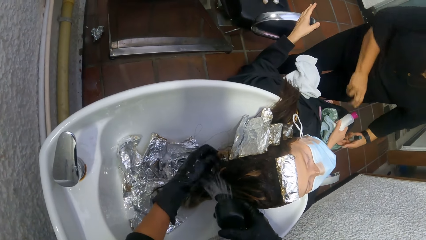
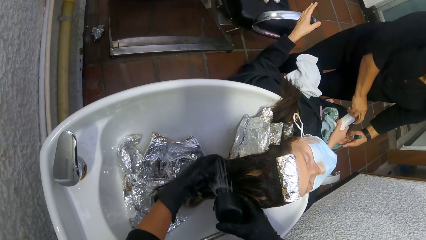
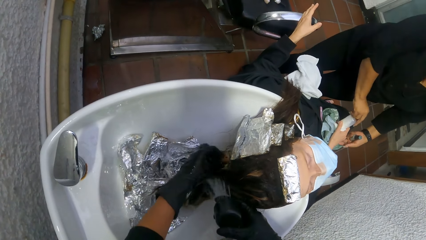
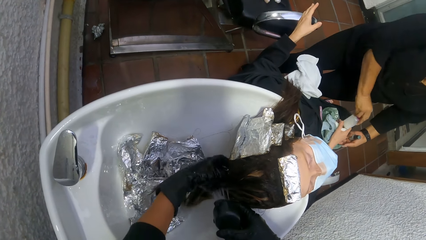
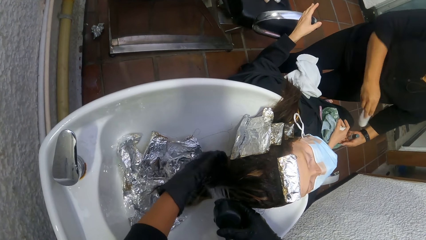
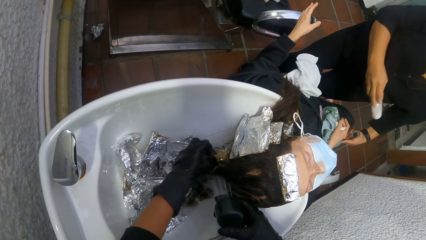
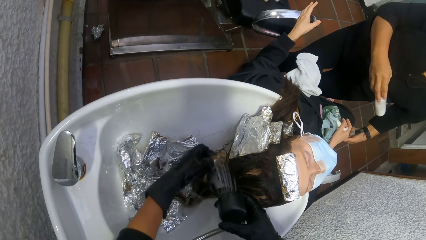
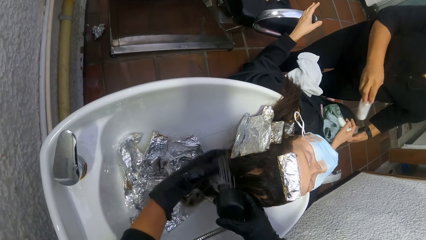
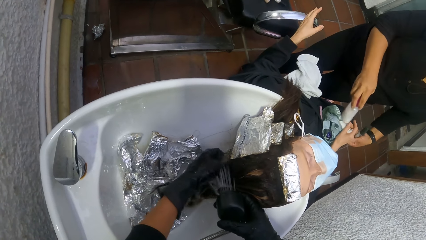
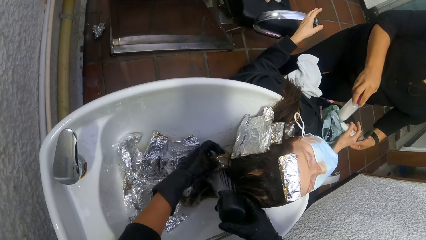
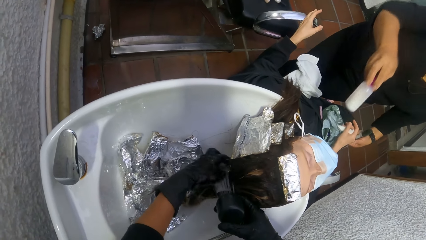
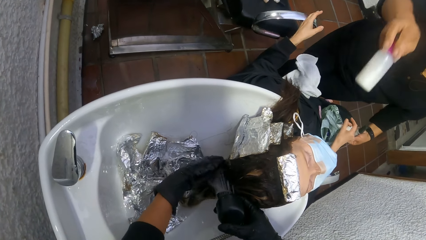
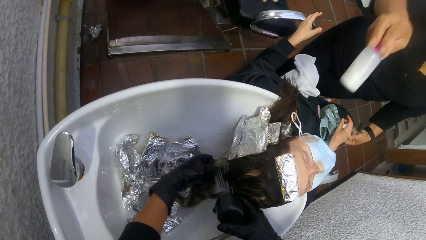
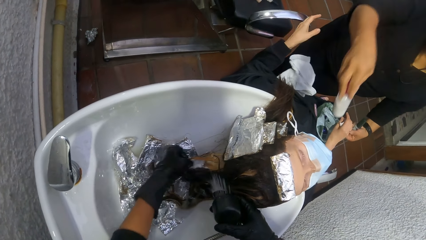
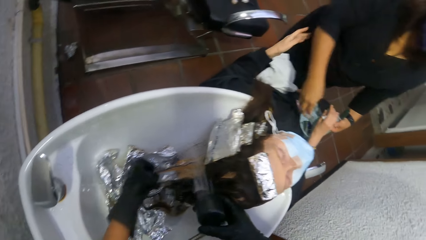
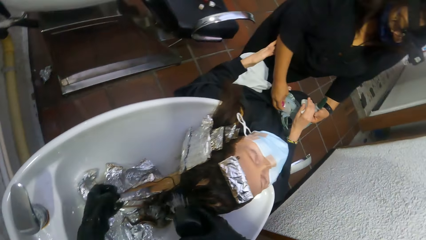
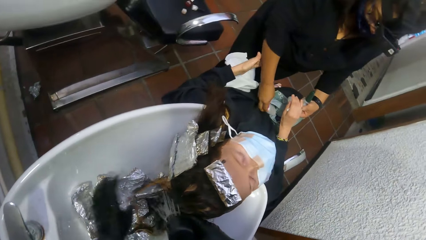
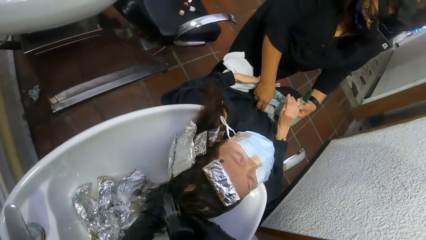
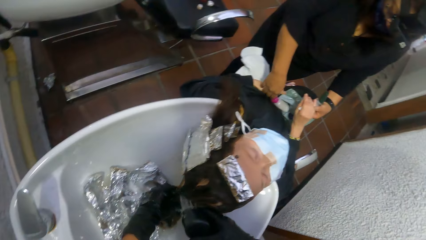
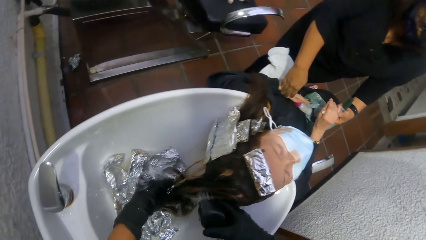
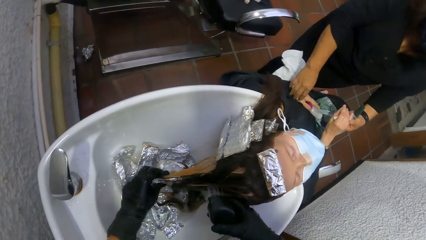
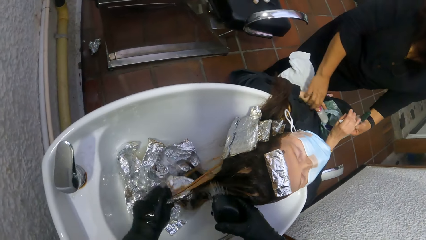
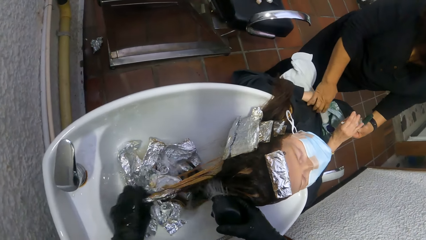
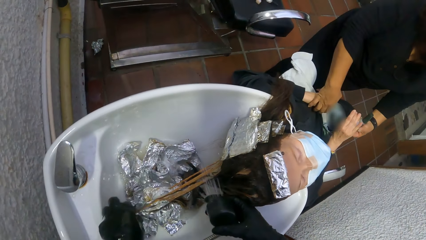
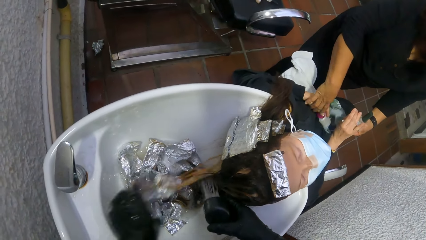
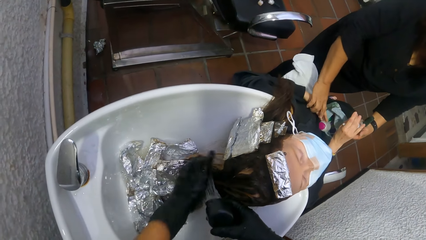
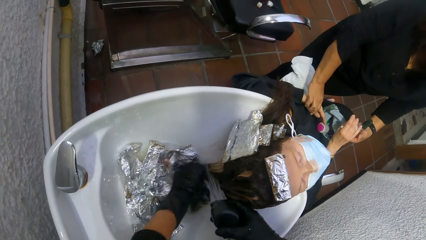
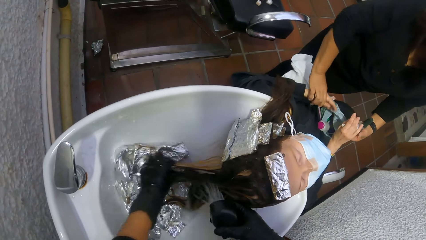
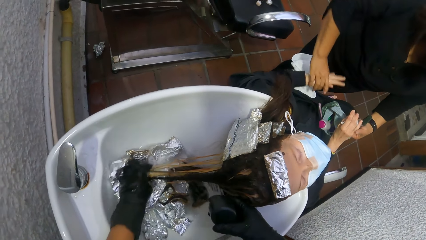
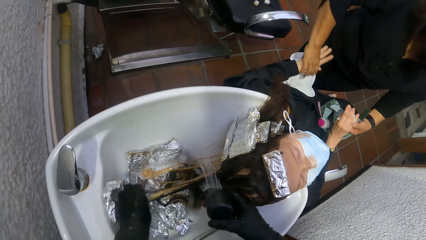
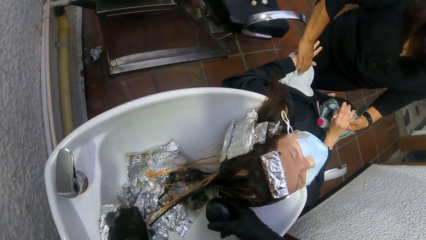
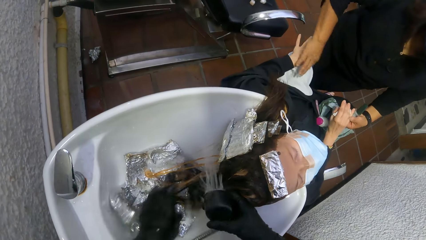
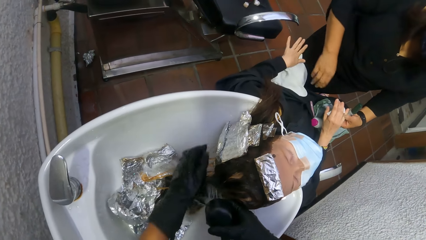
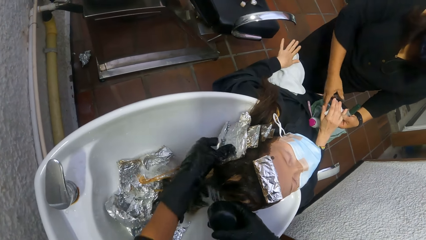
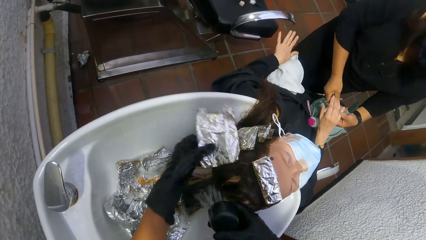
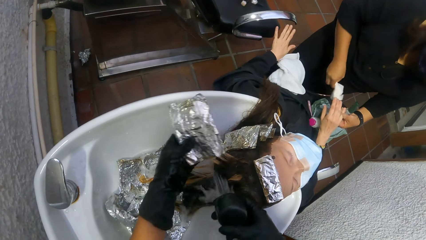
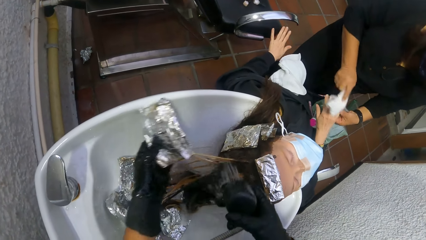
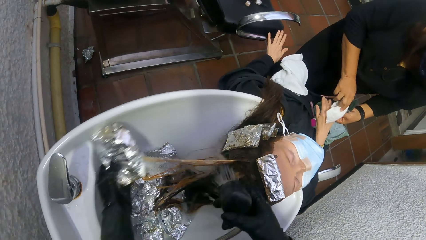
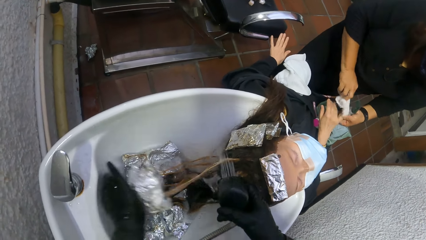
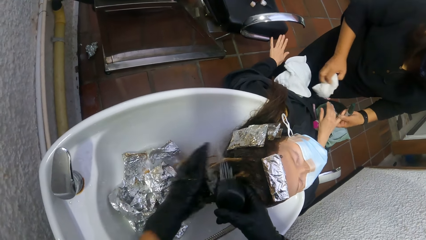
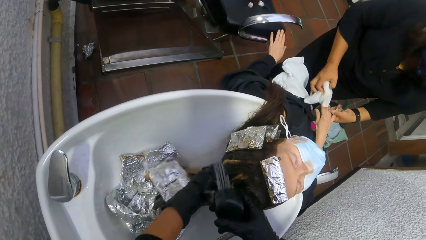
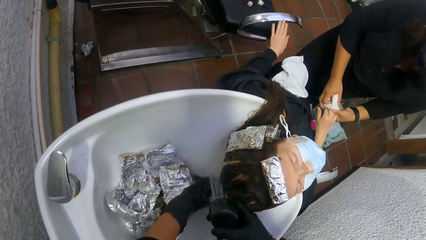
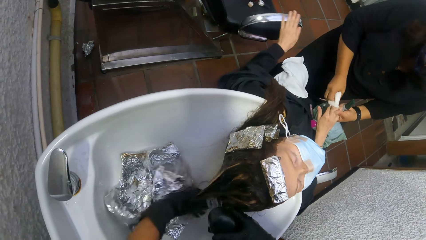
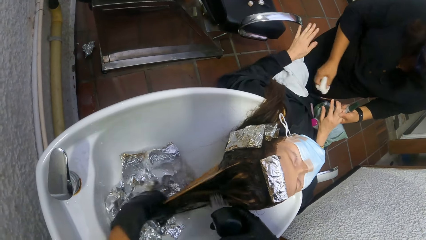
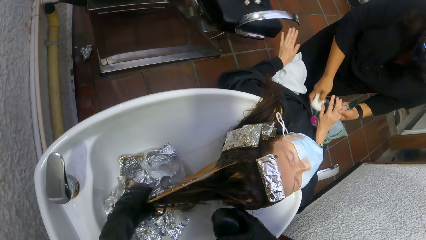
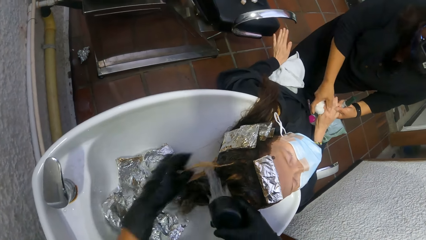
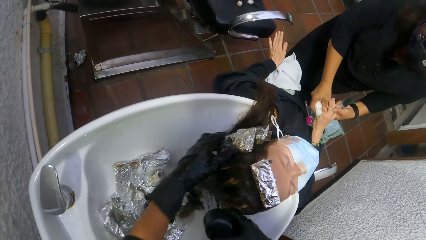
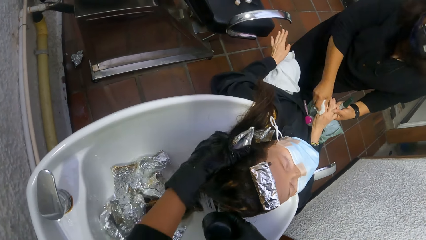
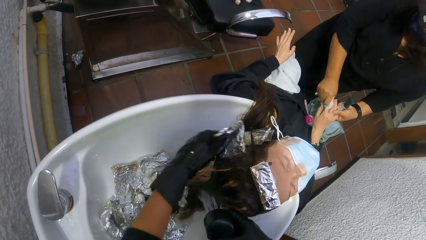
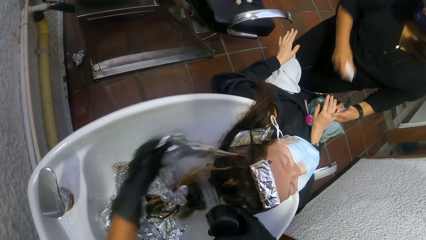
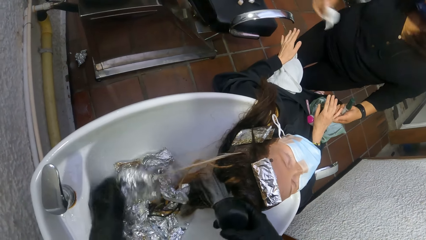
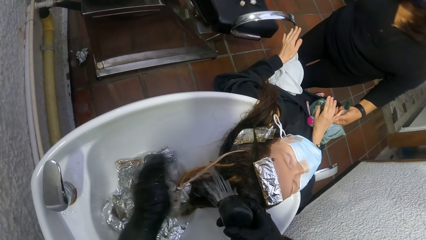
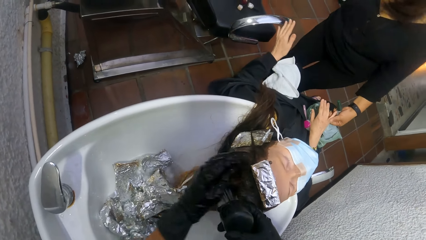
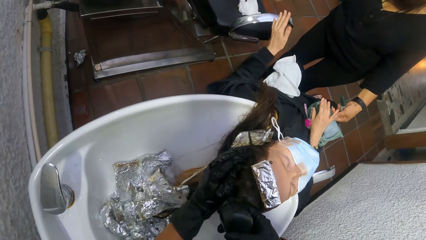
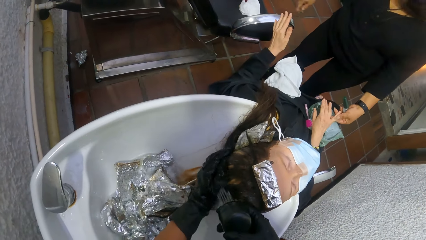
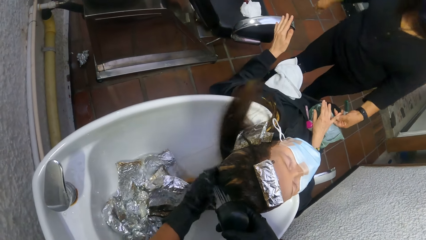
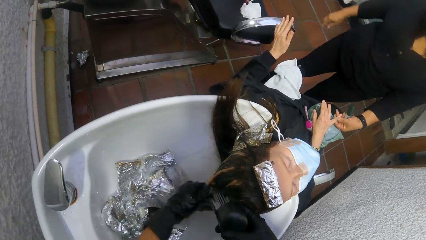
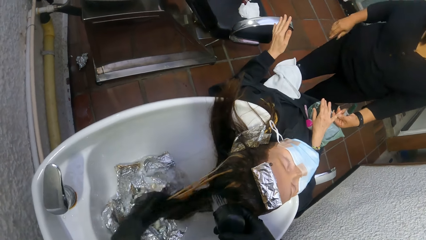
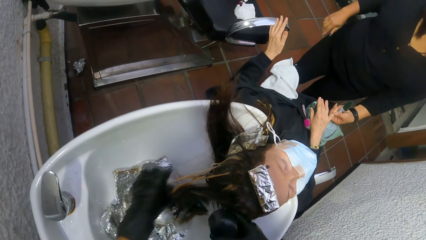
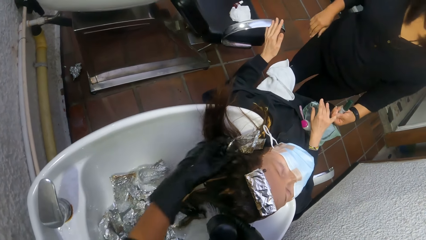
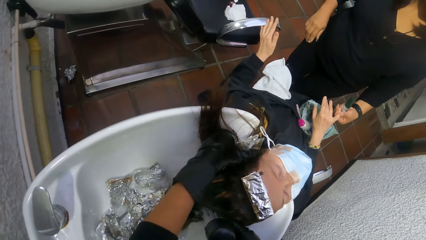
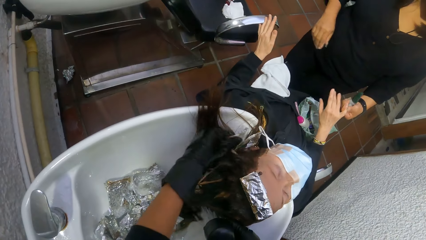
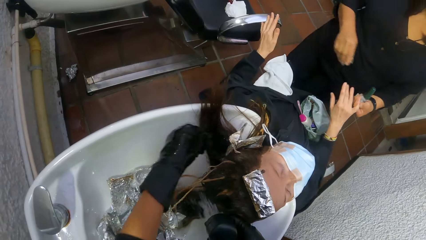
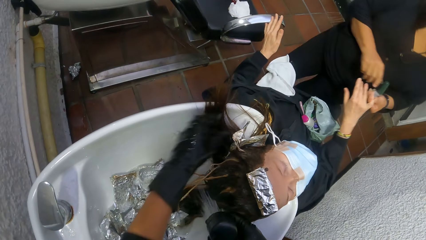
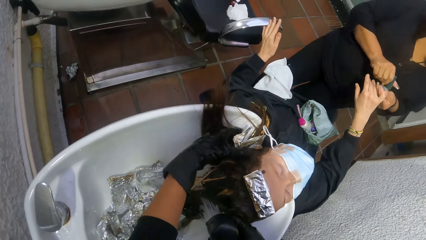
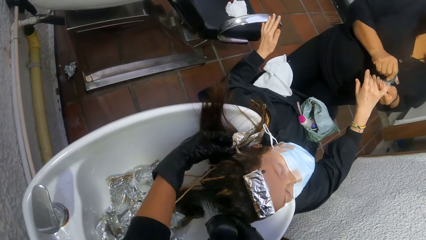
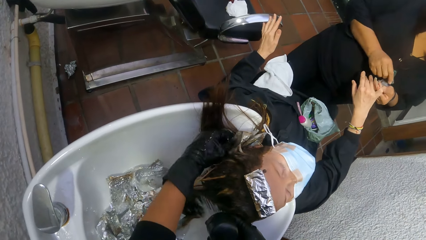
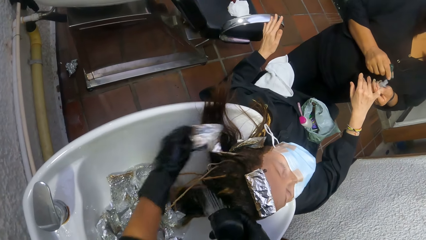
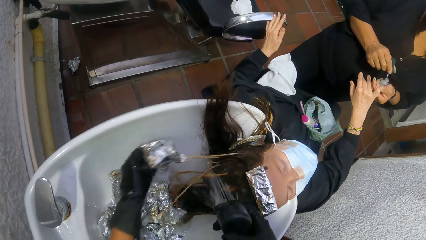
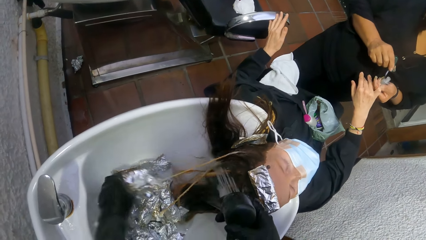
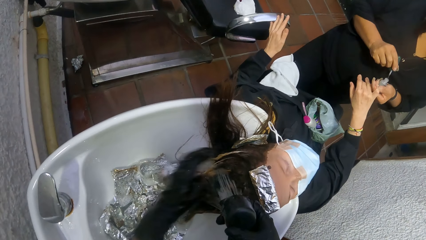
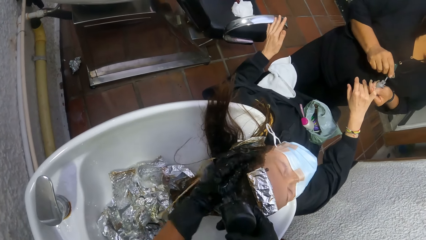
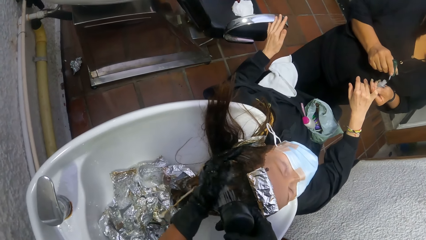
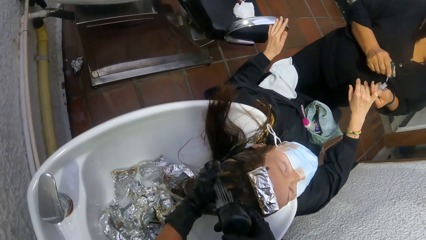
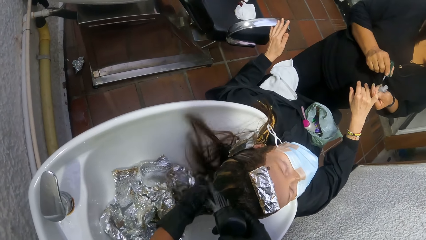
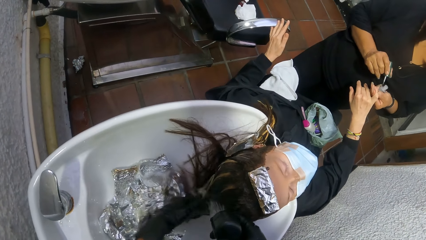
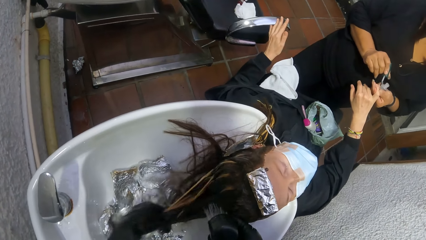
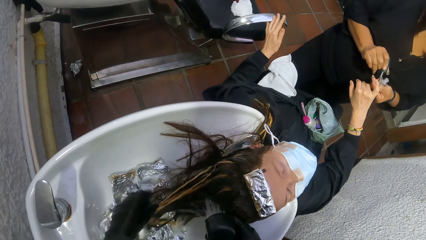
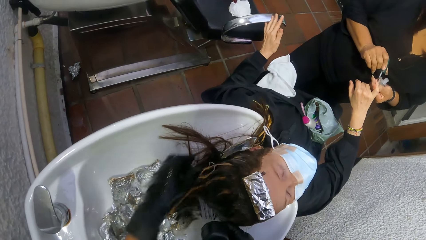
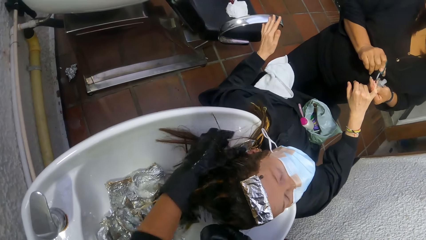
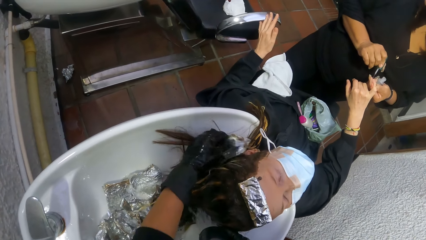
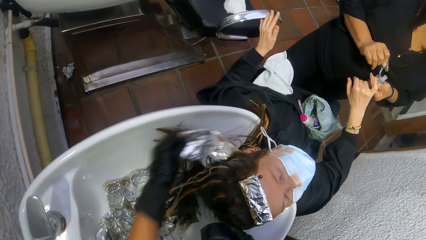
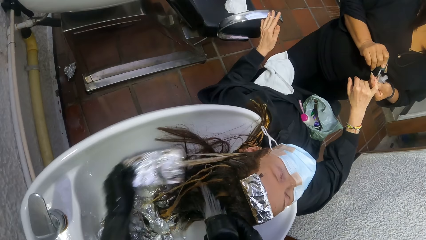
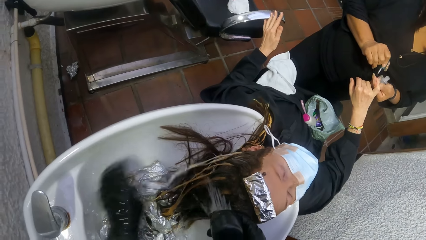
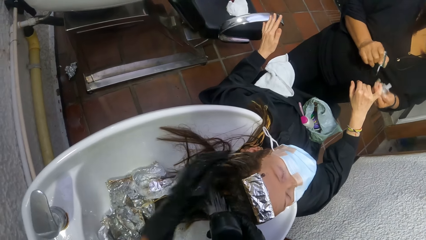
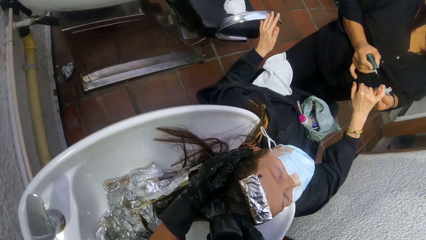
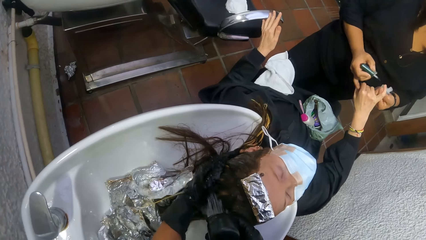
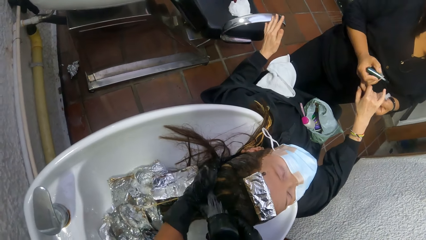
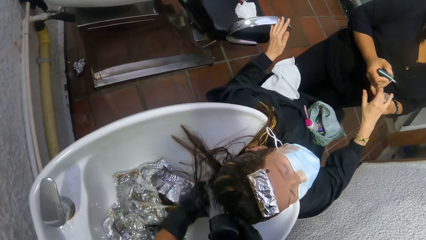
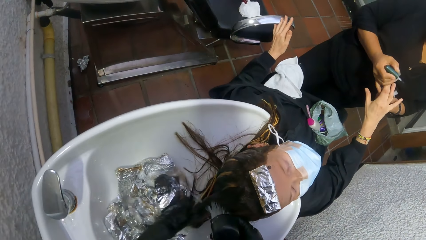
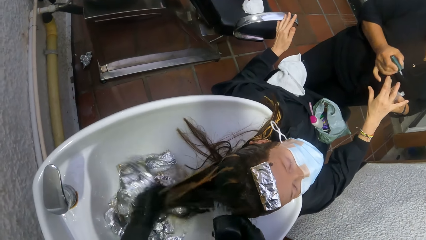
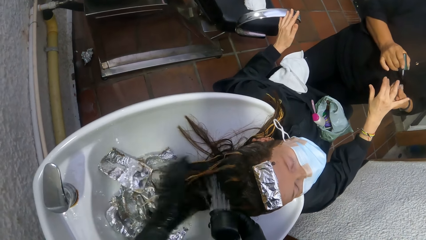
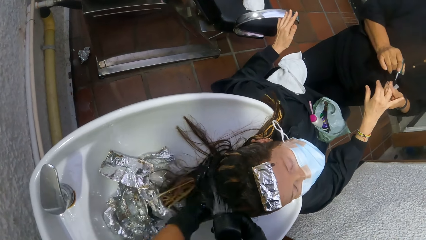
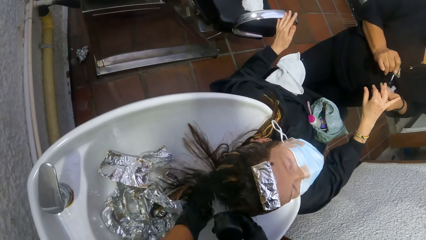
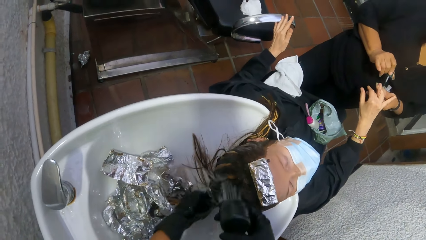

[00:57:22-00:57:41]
A woman holds another woman's right hand with her left hand. The camera wearer collects a container from the other woman with her right hand. The woman takes a bottle. The woman interacts with the camera wearer. The woman drops the container on the other woman's lap. The other woman holds the container with her left hand. The woman moves the other woman's left hand with her right hand and holds the other woman's hands. The camera wearer takes off a foil on the other woman's hair with her left hand. The woman collects a sheet of wipes from the other woman with her right hand and cleans the other woman's right hand with the wipes. The camera wearer takes off a foil on the other woman's hair with her left hand. The woman drops the wipes in her right hand on the chair. The camera wearer takes off a foil on the other woman's hair with her left hand. The woman takes out the nail polish brush from the bottle with her right hand. She opens the nail polish. She paints the finger nails of the other woman's right hand with the nail polish brush. The camera wearer takes off a foil on the other woman's hair with her left hand. She washes the other woman's hair with water from the hand spray tap and her left hand.
